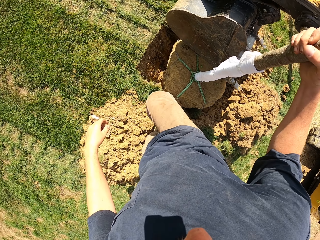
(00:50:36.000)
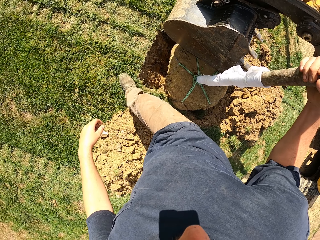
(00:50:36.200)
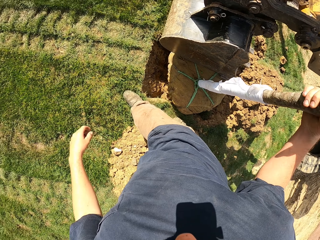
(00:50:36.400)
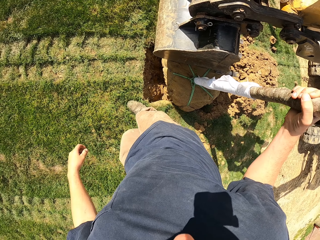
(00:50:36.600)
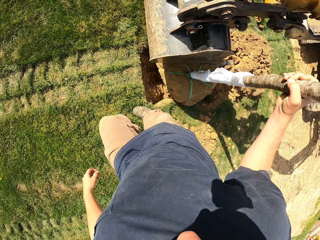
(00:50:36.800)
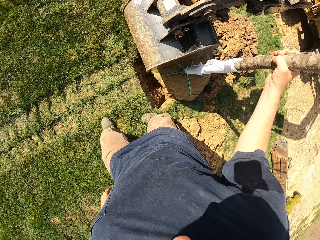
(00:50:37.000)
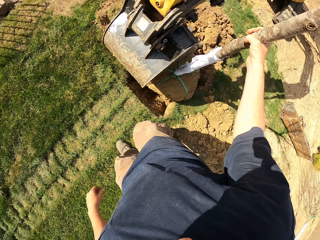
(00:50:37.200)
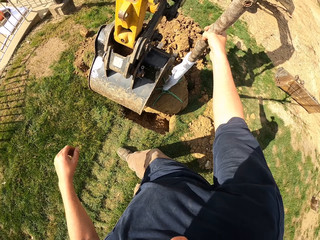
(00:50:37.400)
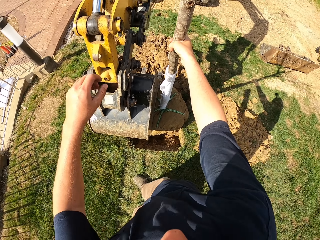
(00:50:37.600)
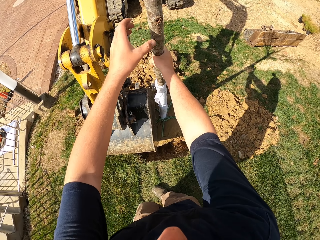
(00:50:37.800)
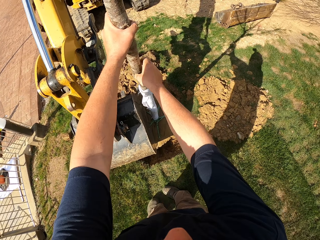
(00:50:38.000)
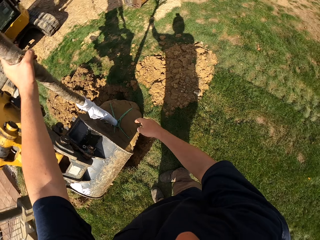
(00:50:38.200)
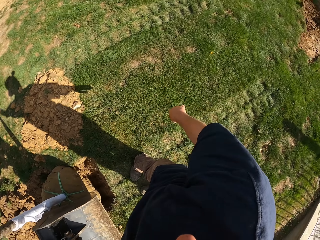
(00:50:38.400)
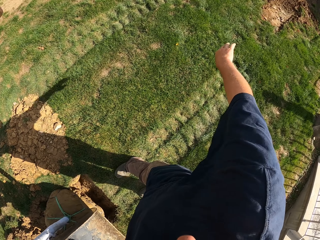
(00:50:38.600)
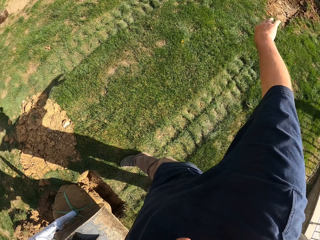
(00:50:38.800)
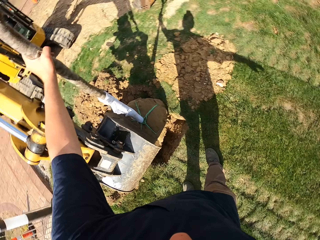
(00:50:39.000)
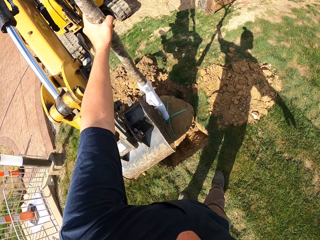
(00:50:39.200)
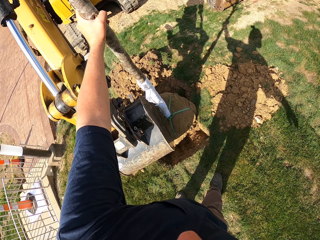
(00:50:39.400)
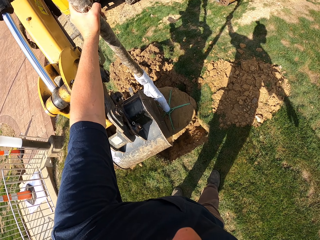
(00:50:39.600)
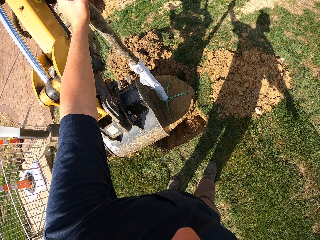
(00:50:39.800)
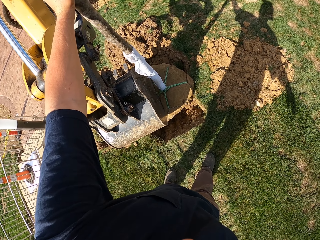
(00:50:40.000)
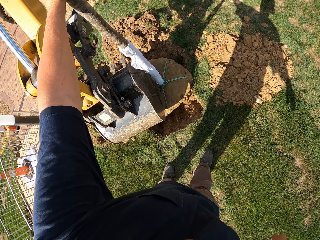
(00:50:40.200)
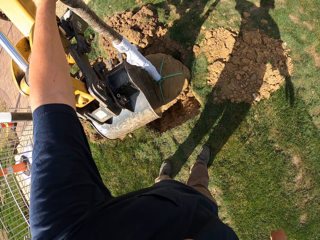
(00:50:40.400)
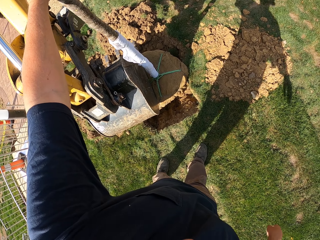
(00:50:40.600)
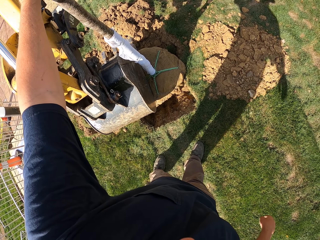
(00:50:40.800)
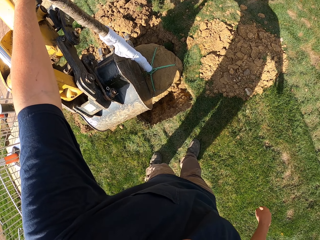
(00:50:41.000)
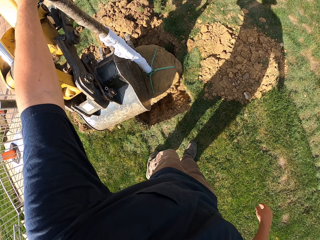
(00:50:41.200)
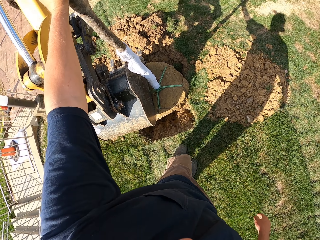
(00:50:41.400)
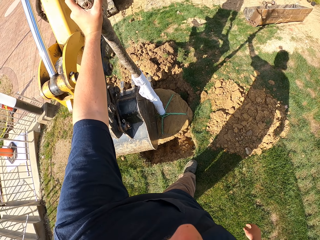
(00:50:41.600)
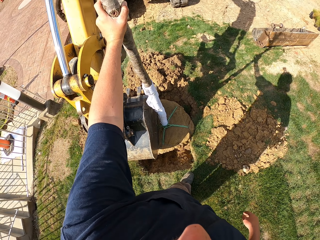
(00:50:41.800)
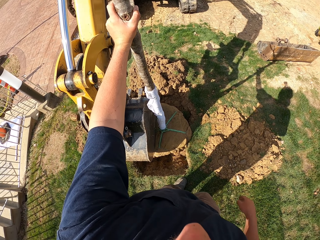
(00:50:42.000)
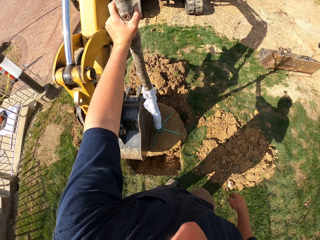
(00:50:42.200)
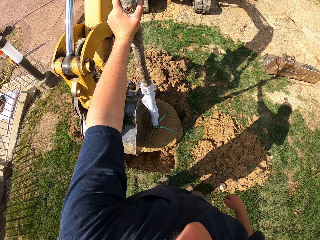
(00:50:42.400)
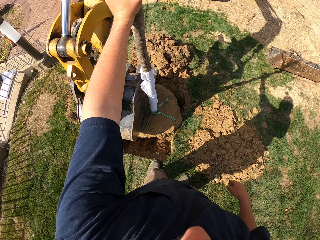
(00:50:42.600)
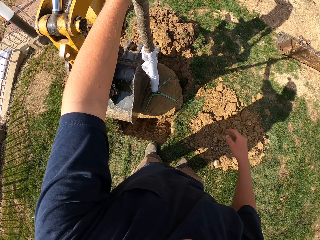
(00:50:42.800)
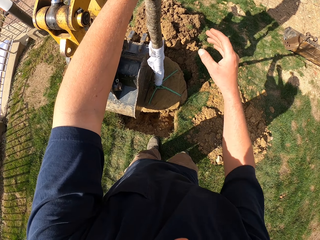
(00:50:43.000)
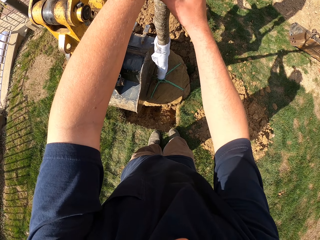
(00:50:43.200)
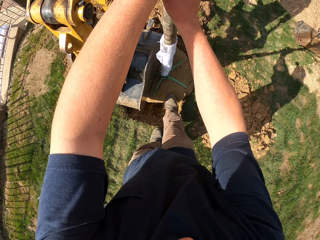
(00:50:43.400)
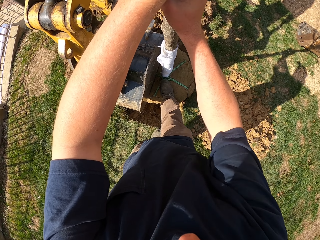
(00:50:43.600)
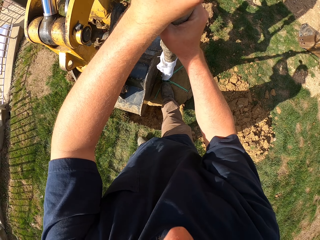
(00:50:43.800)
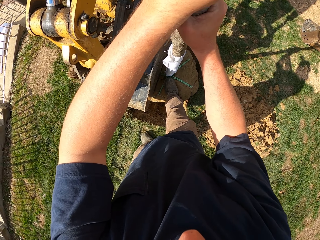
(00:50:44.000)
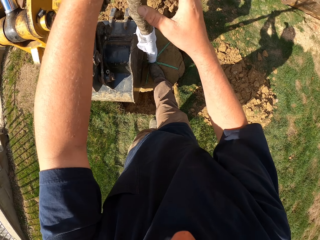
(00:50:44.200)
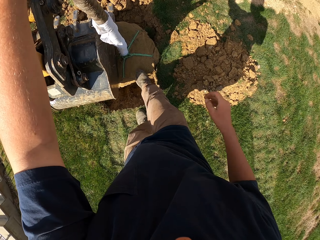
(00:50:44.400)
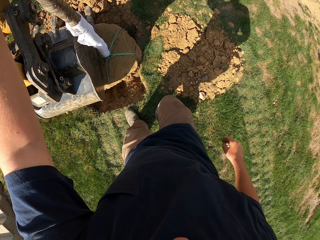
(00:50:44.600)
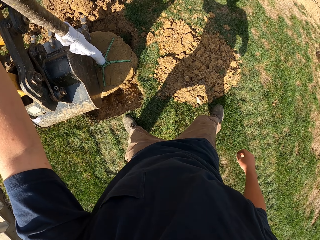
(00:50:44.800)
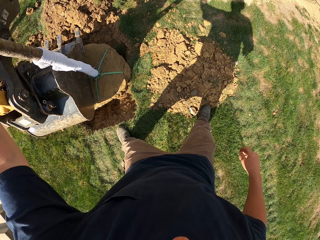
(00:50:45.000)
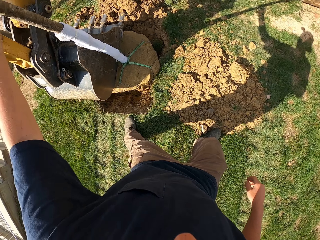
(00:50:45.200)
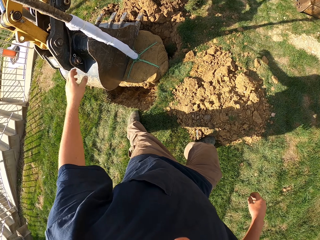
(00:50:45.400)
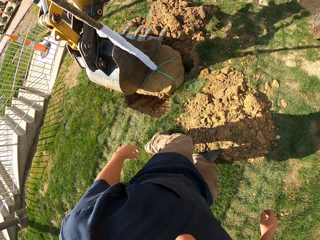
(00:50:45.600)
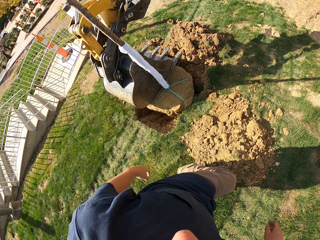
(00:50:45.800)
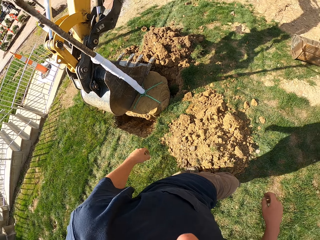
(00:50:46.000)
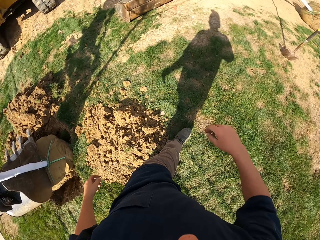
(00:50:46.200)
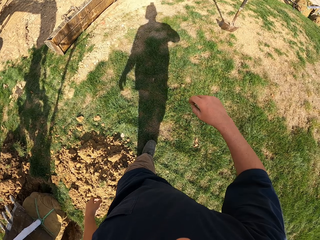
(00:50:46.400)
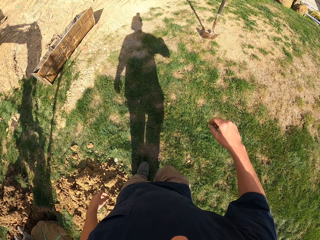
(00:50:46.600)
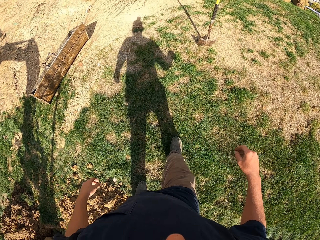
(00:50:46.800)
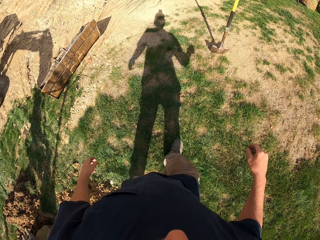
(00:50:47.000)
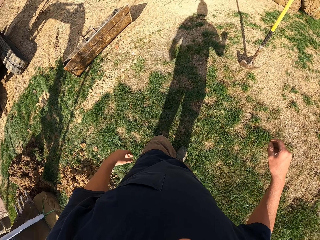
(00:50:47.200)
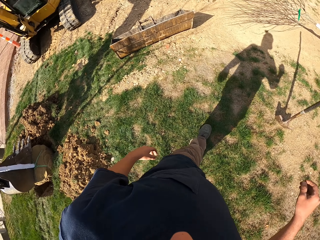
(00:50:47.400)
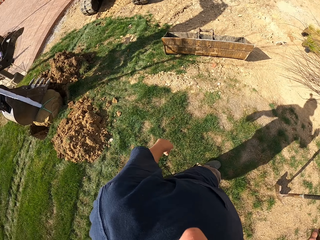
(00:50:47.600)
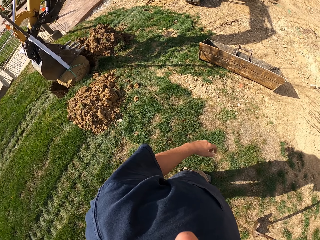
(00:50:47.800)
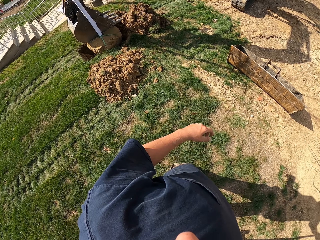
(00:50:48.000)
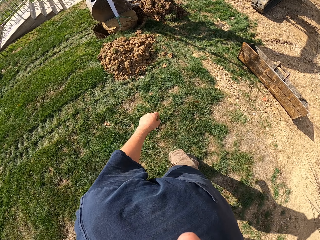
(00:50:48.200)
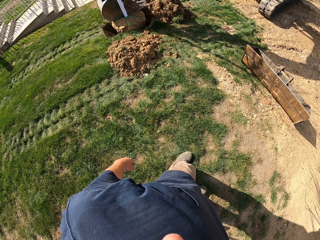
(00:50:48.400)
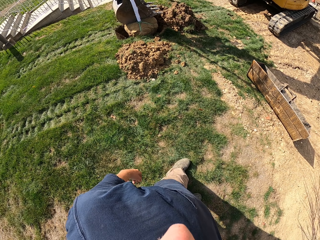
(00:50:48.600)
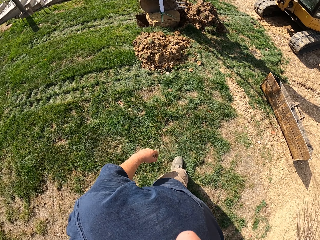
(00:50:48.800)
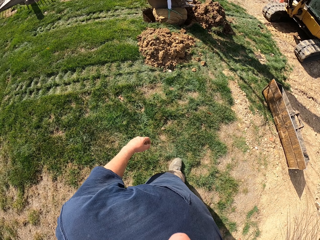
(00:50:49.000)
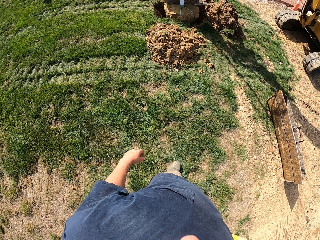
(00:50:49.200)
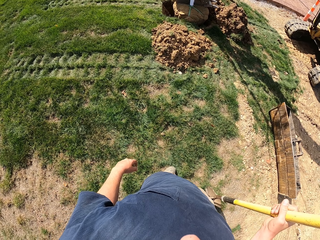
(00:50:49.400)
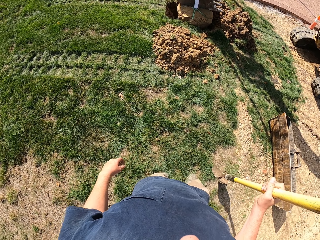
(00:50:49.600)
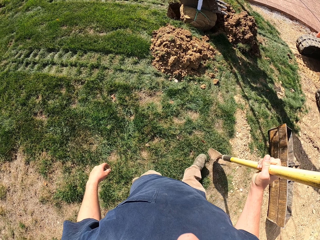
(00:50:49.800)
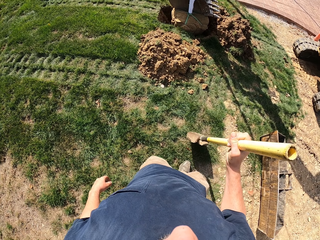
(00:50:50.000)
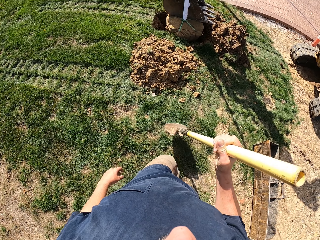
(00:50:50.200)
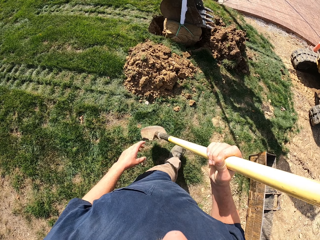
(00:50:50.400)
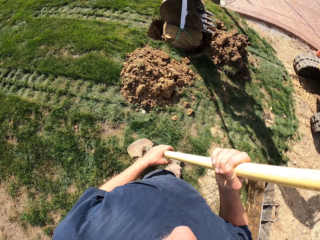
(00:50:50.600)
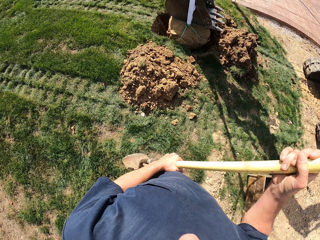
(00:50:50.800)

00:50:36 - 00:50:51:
The camera wearer makes a step. They move around. They lift the left hand, move the right hand, look around, lift the right hand and look around. They lift the right hand. They hold the stick. They step on the sack. They pull the stick. They walk around. They walk around. They hold the shovel. They look around. They take the shovel.

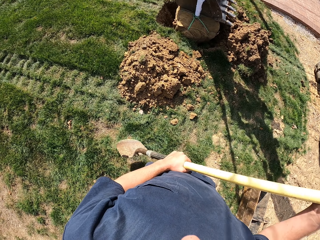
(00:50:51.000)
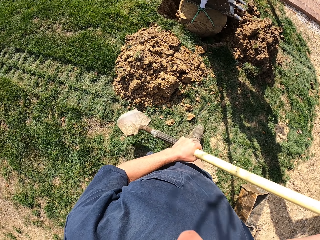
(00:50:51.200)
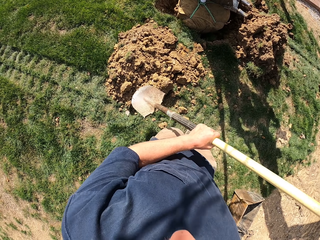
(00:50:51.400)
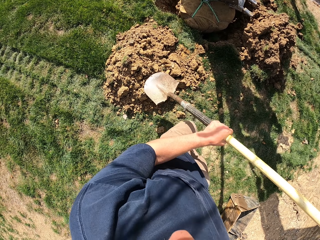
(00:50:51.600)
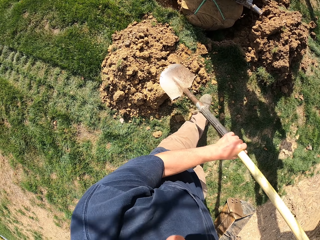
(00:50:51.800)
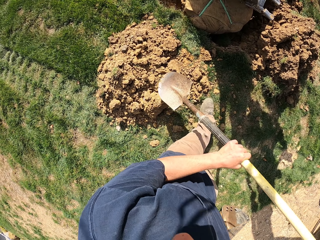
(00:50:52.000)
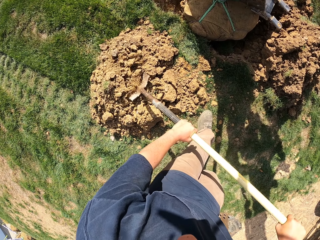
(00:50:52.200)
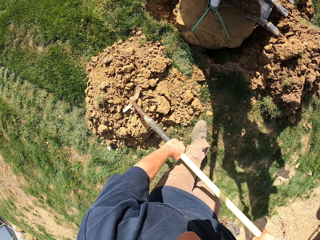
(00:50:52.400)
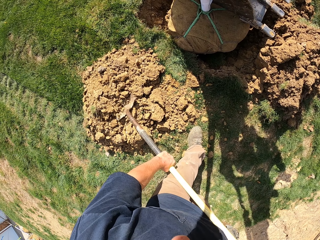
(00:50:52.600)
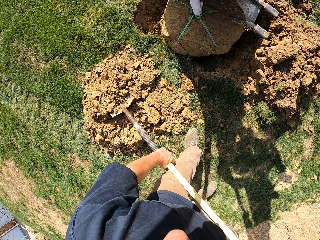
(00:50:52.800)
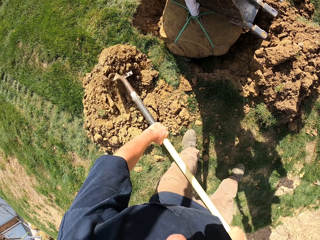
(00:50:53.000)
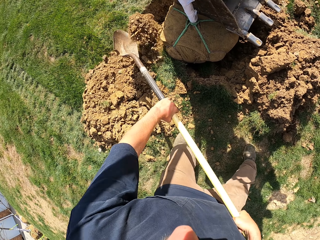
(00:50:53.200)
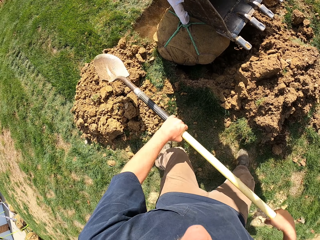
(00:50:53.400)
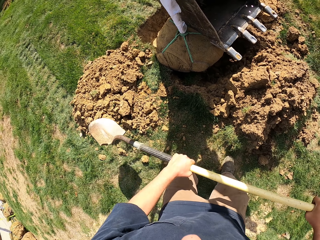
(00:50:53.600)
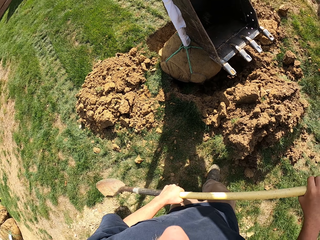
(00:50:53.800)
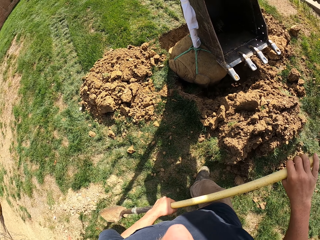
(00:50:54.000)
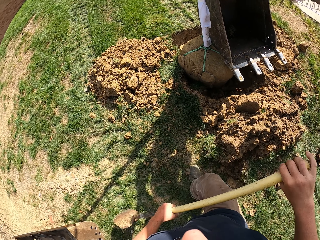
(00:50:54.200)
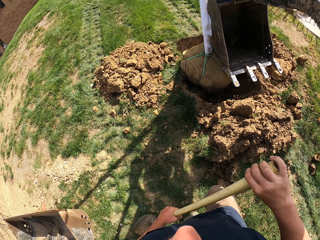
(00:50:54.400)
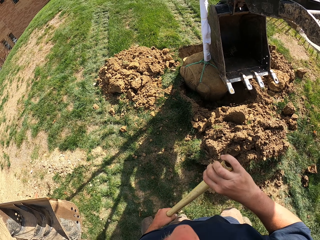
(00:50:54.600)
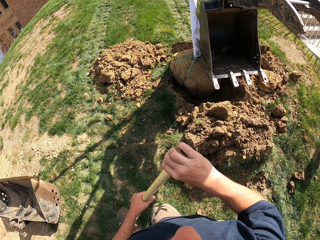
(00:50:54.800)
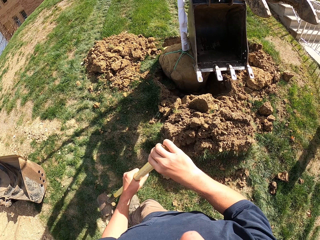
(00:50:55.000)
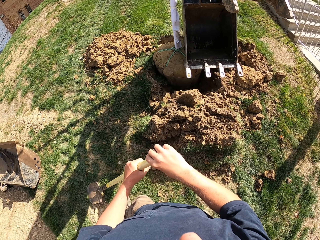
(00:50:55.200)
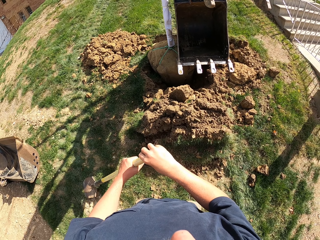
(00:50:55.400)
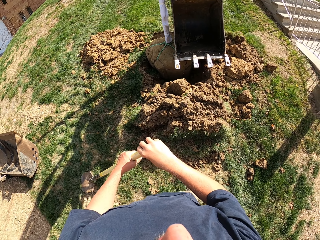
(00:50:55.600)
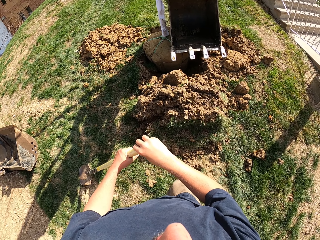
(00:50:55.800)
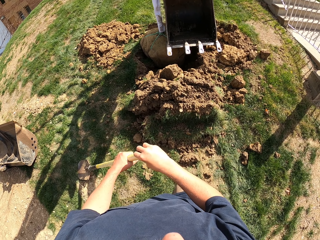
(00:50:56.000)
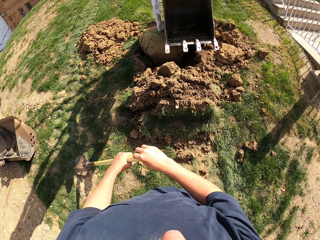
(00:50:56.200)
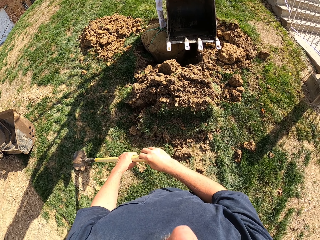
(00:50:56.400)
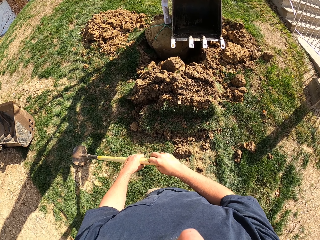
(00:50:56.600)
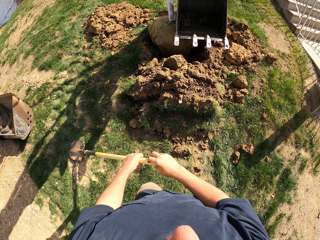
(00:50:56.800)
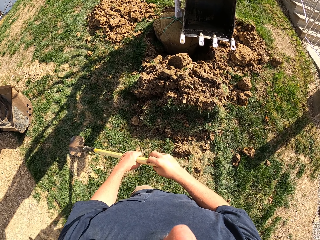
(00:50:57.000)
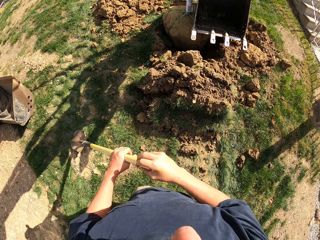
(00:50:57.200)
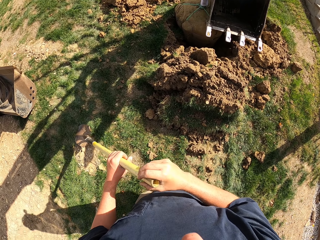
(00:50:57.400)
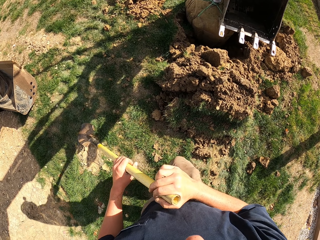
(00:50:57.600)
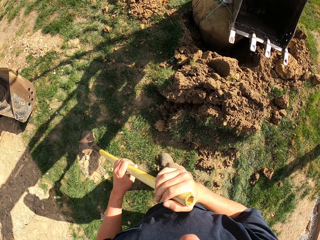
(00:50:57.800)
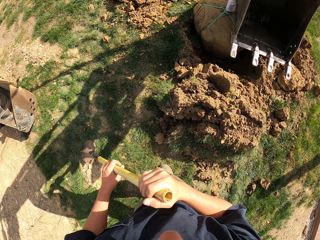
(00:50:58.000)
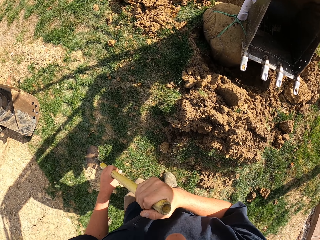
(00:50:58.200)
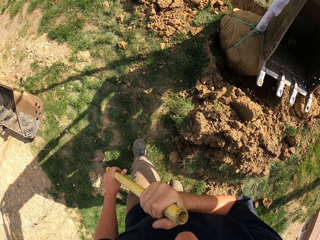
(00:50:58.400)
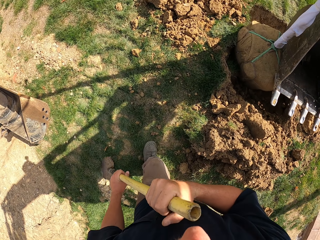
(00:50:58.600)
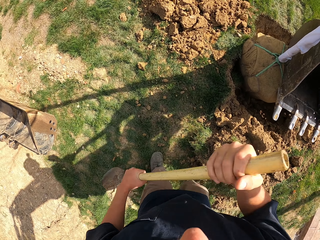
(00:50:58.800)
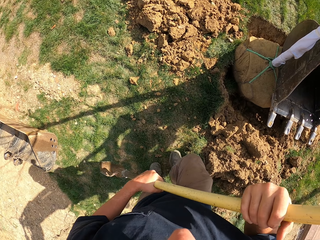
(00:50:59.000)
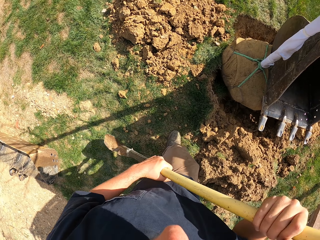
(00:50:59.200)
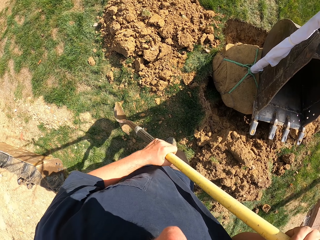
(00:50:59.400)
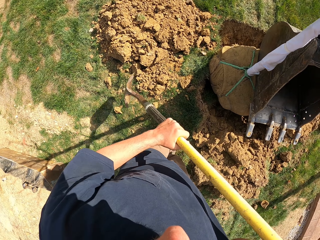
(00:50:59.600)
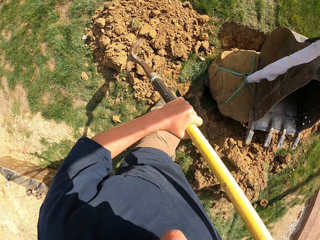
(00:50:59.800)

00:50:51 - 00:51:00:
The camera wearer lifts the shovel. They move the shovel. They scoop soil or sand with the shovel. They pour the sand in the hole. They move the shovel. They step back. They look around. They walk around.
